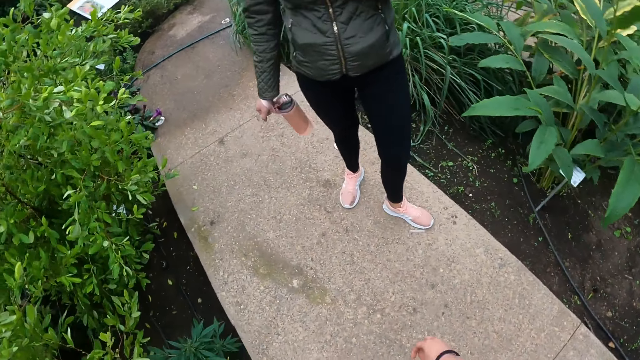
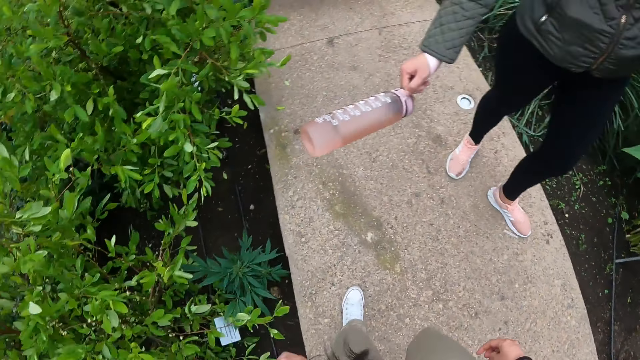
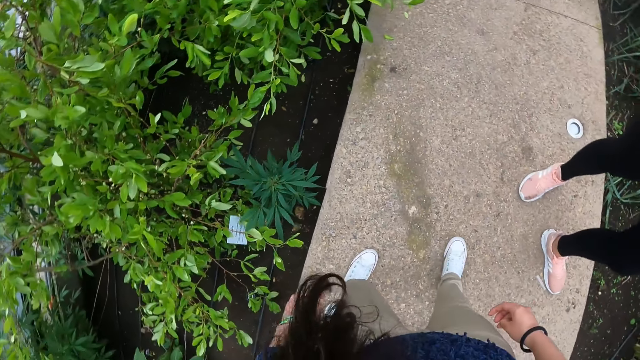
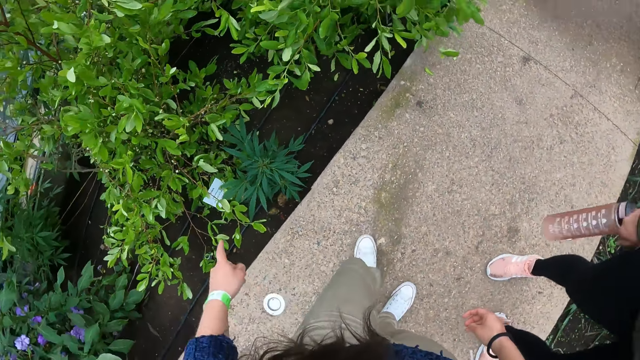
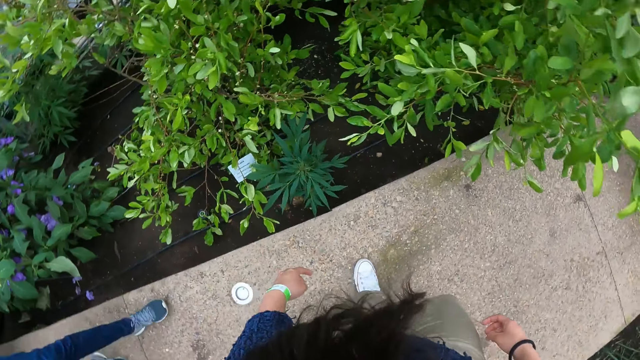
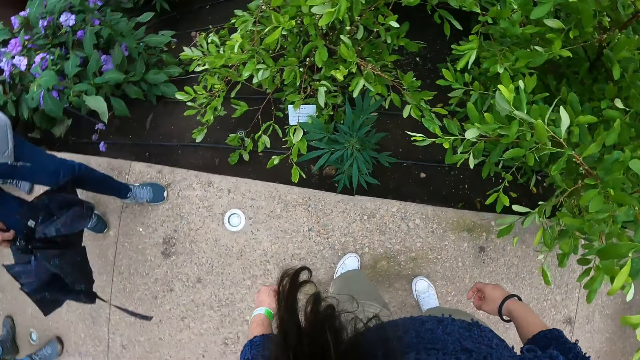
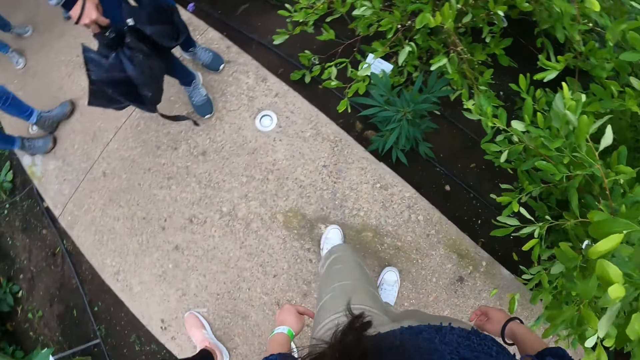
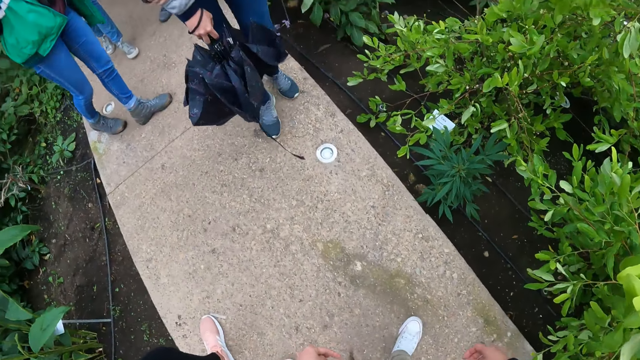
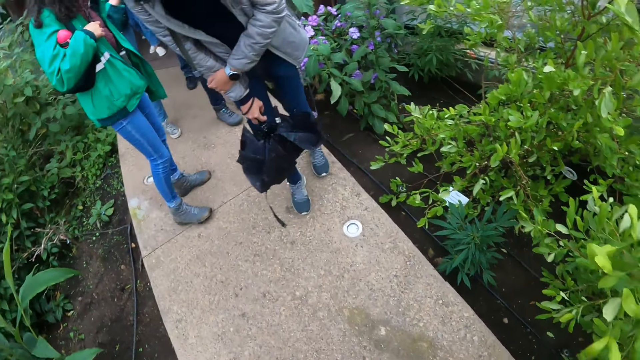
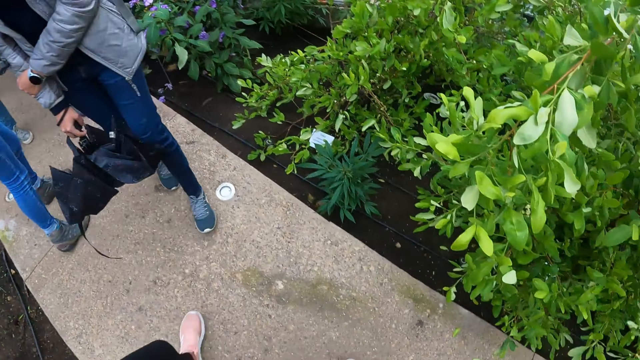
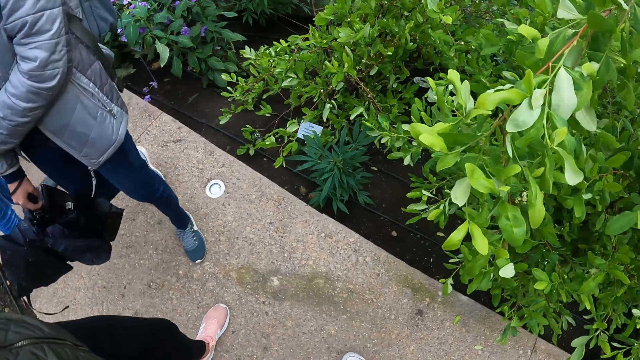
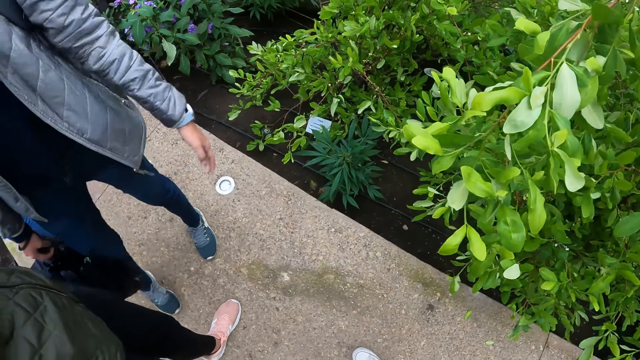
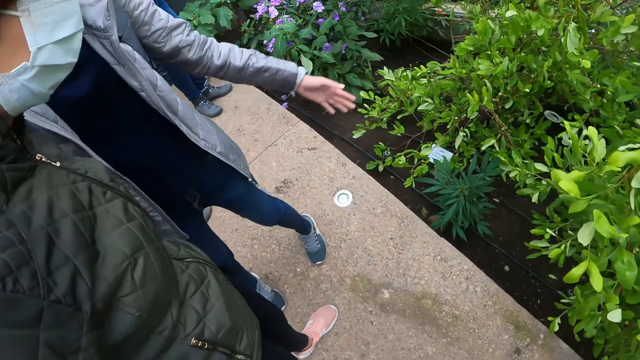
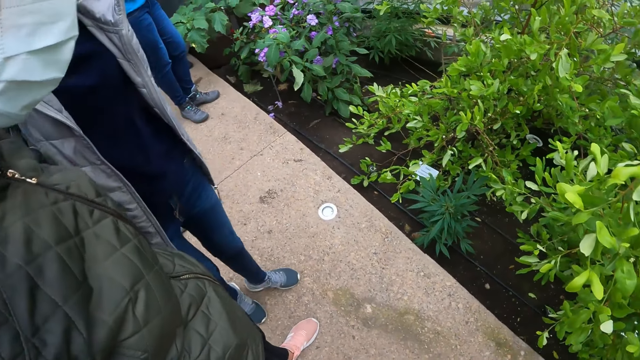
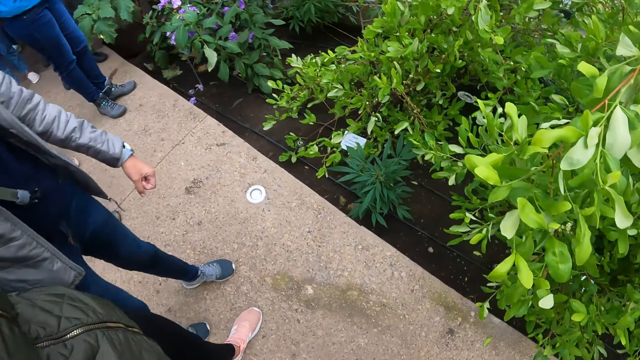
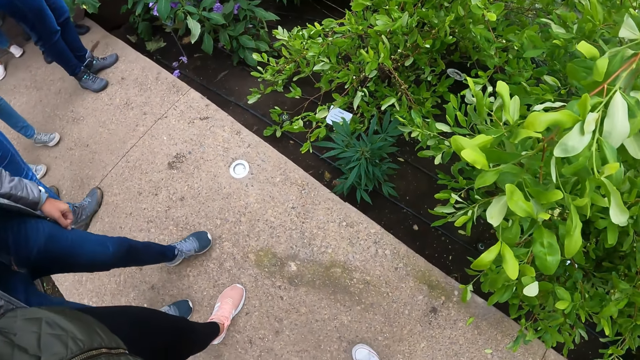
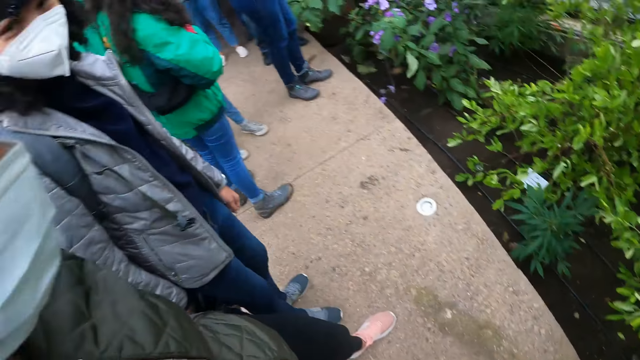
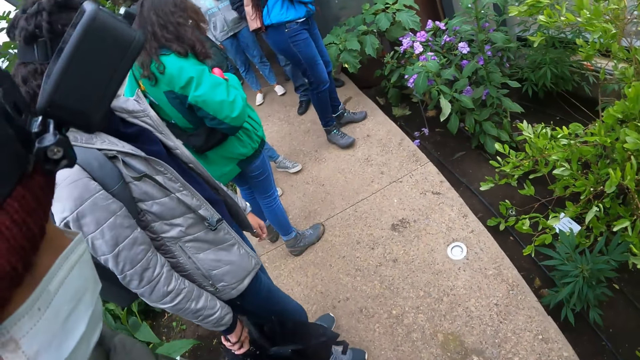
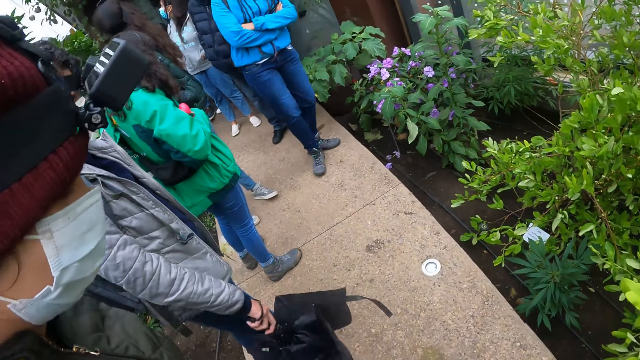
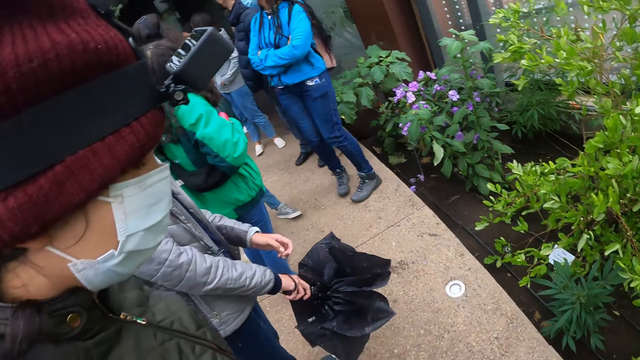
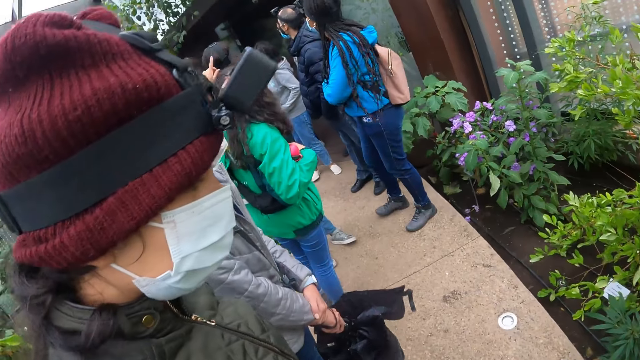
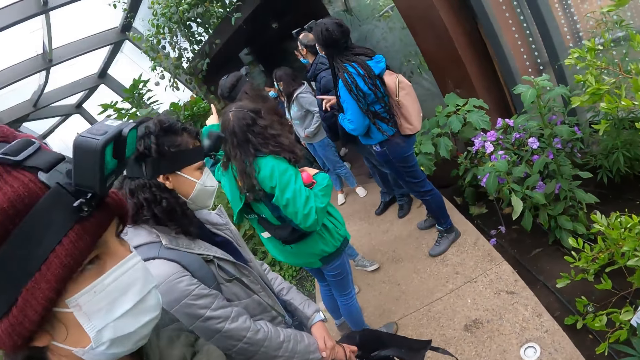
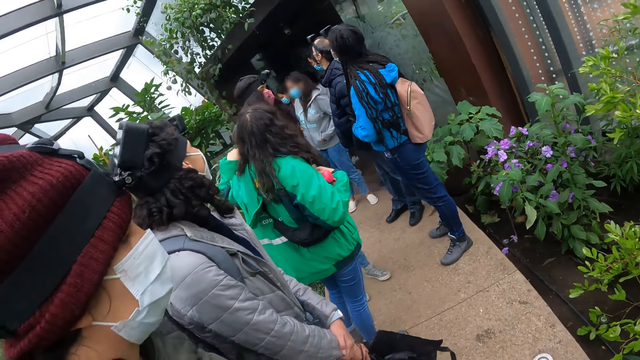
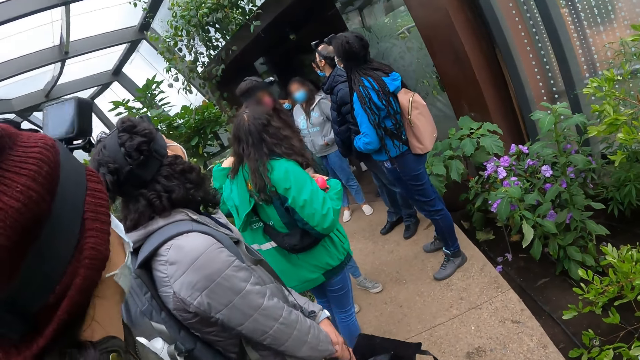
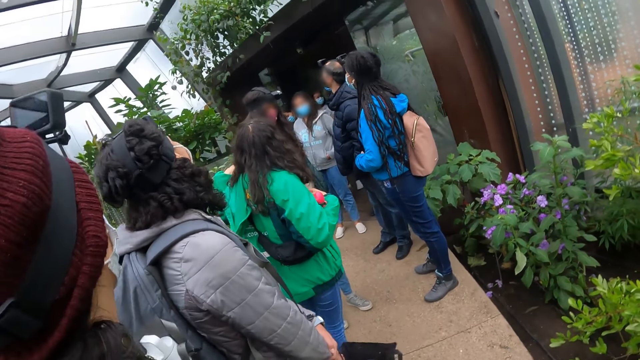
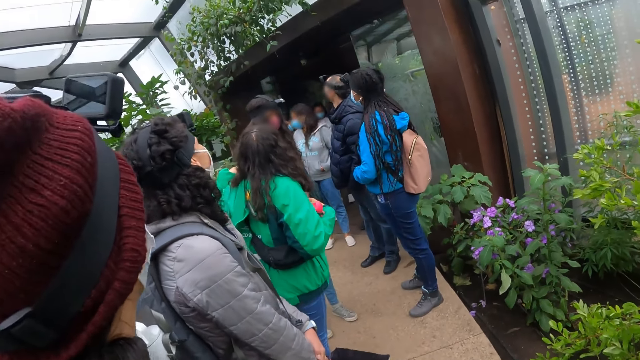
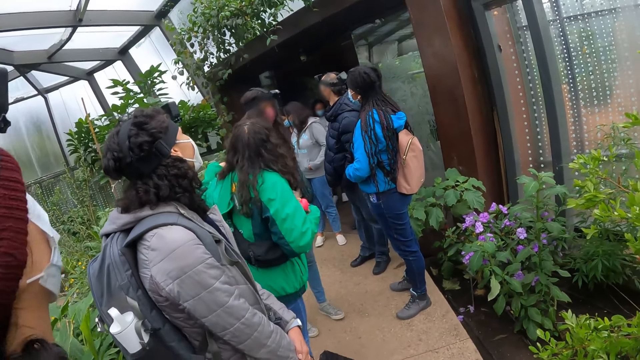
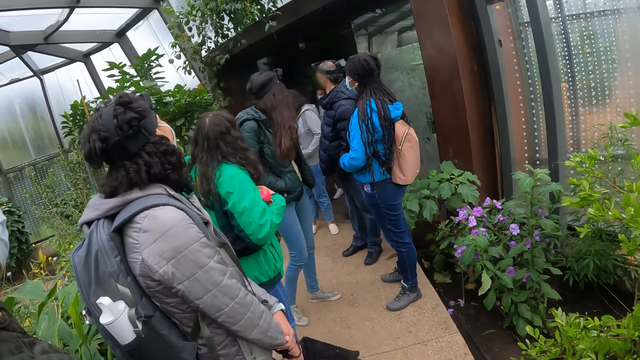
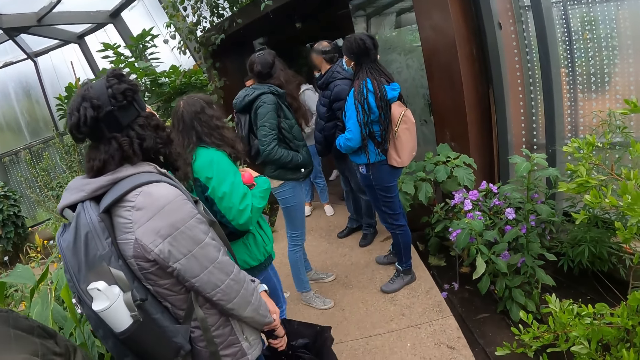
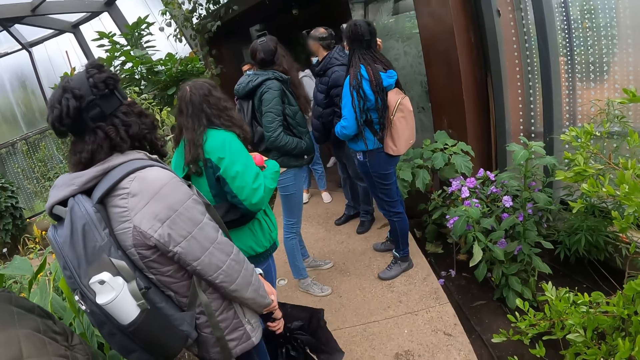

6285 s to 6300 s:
A woman swings a water bottle in her right hand. The camera wearer interacts with another woman. A person walks around. People are walking around. The people stare around. The people interact. A third woman interacts with the group of people.

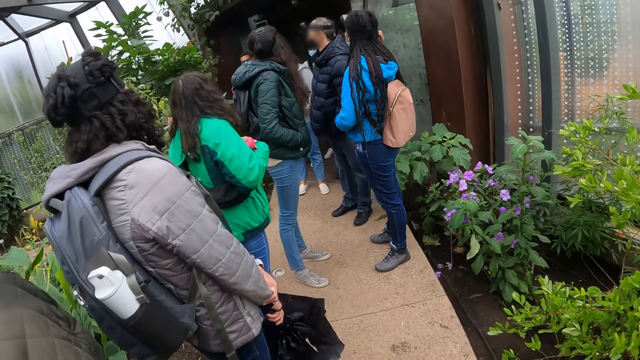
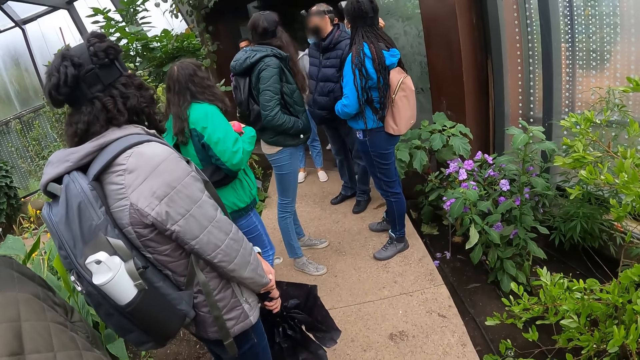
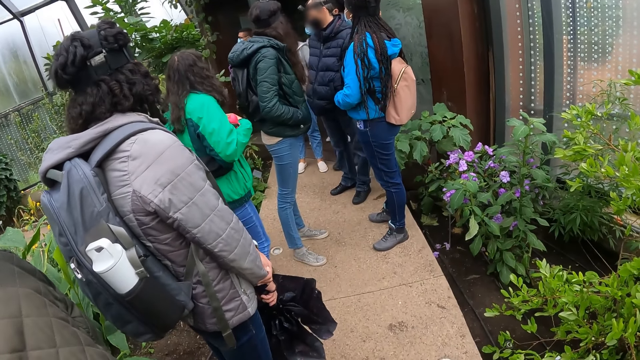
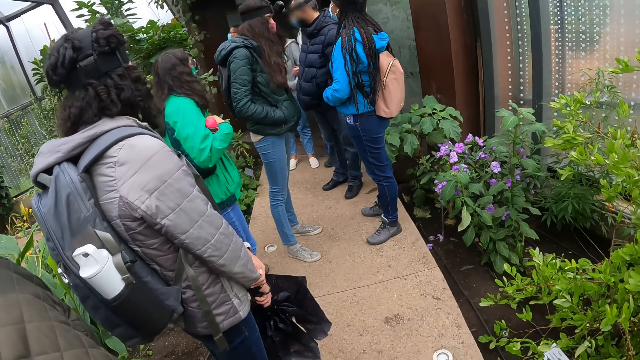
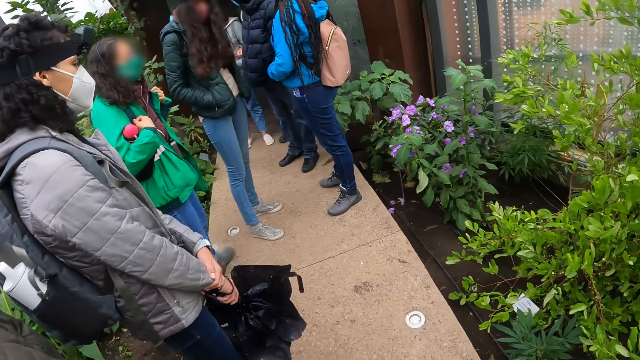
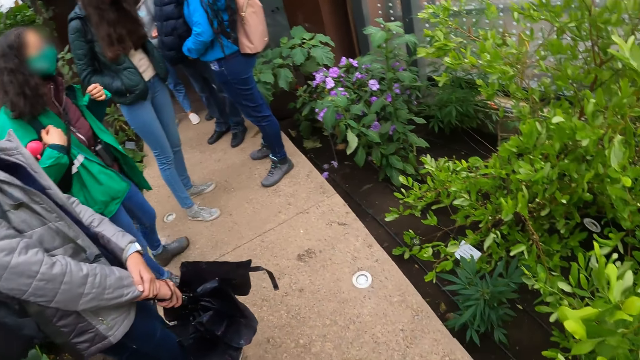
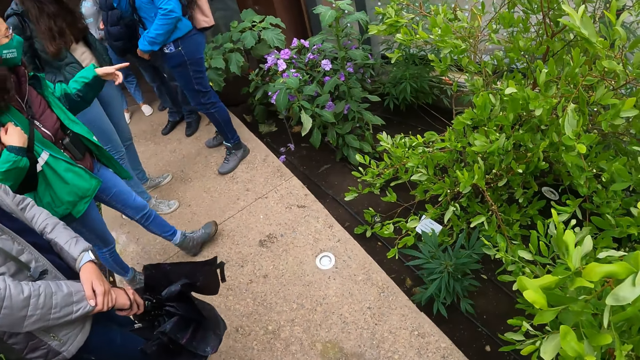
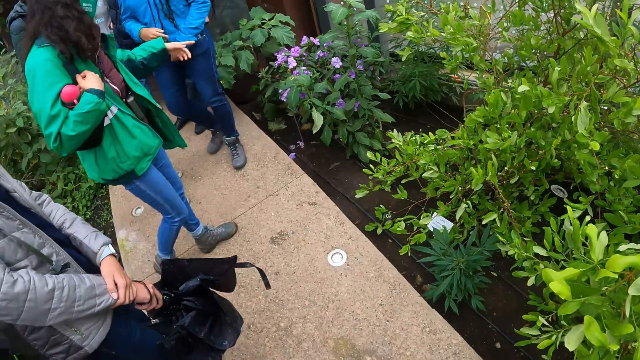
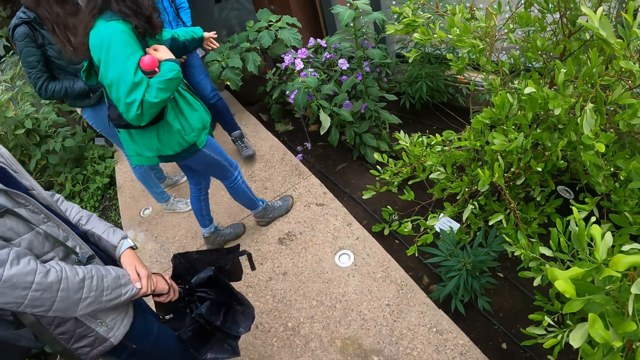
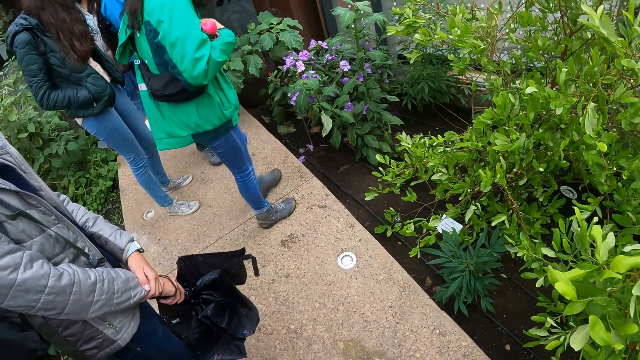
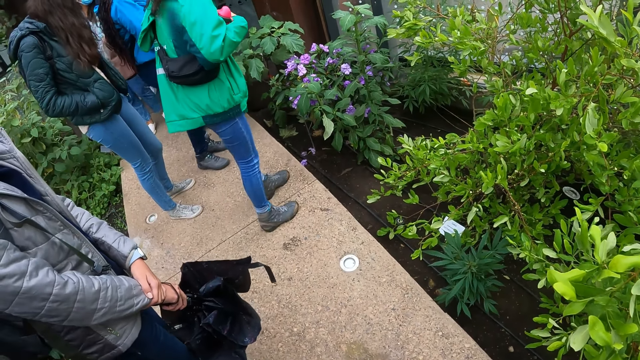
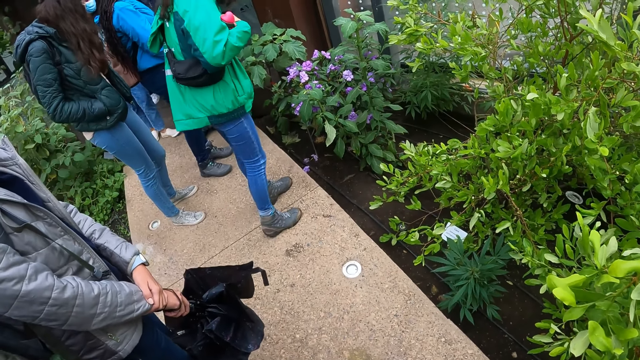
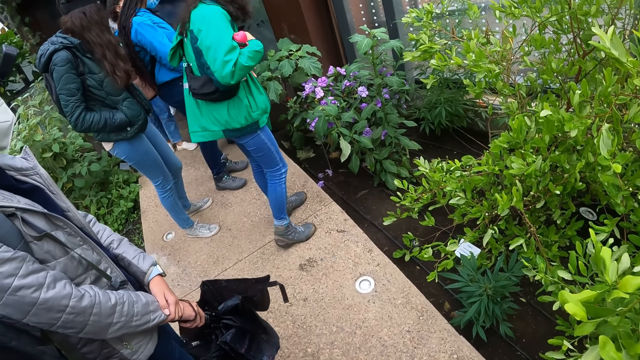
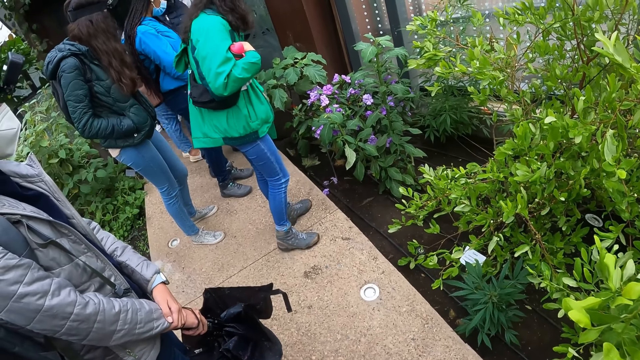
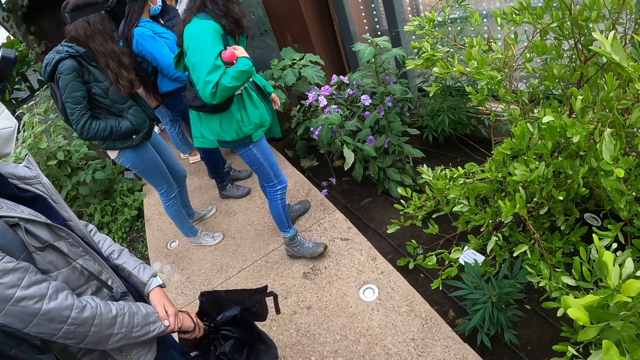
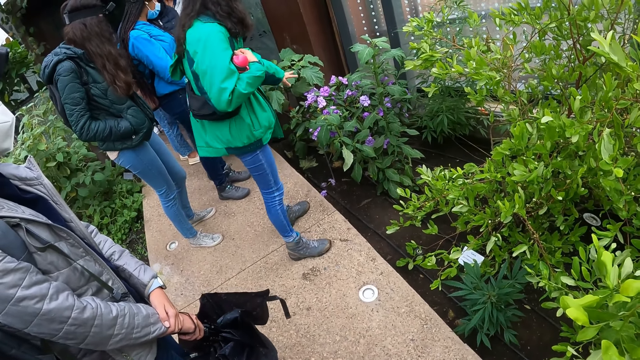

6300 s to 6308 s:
A person points out with a finger.
